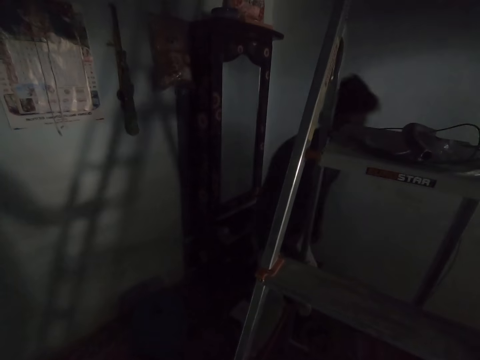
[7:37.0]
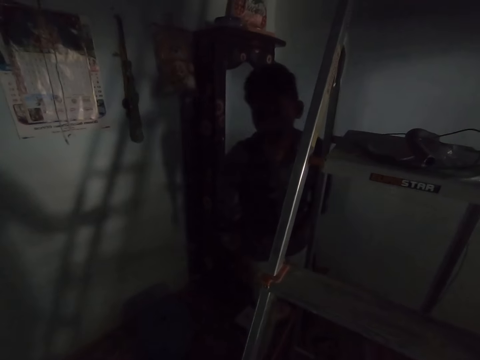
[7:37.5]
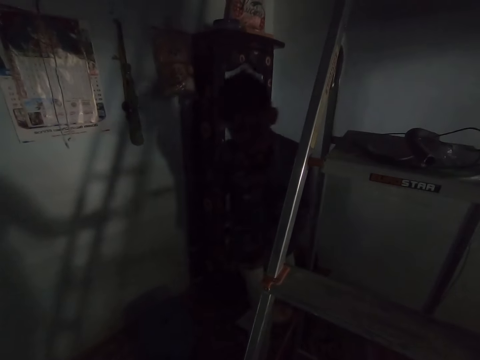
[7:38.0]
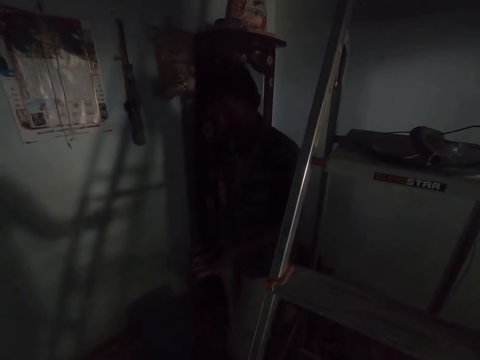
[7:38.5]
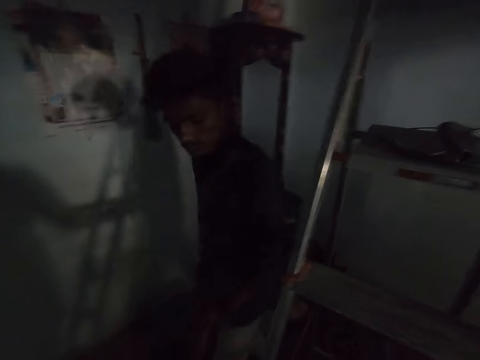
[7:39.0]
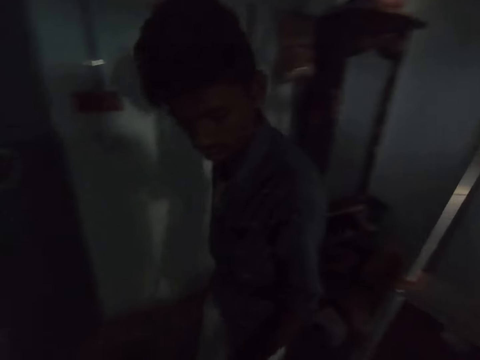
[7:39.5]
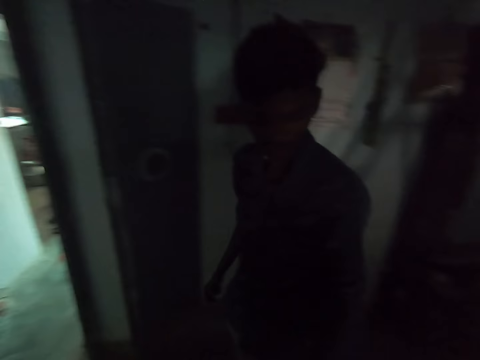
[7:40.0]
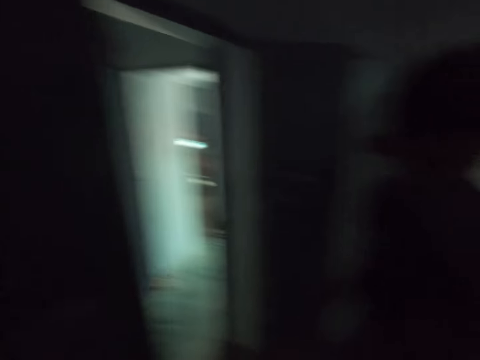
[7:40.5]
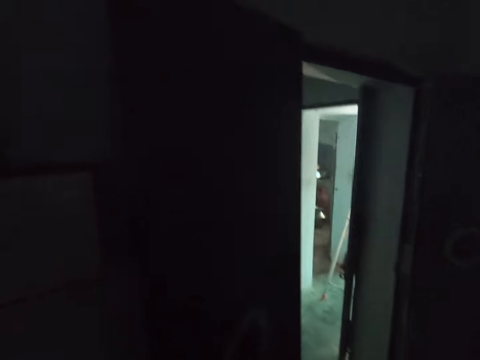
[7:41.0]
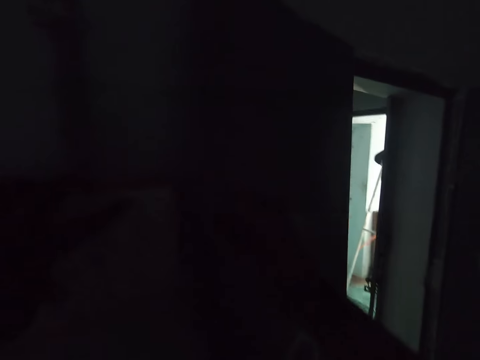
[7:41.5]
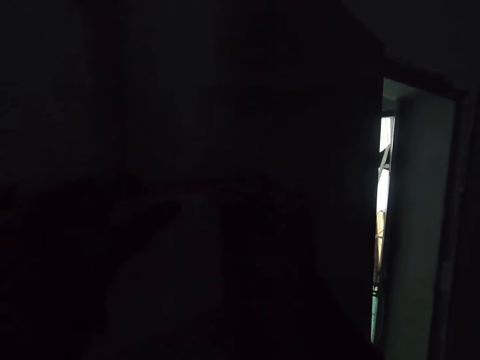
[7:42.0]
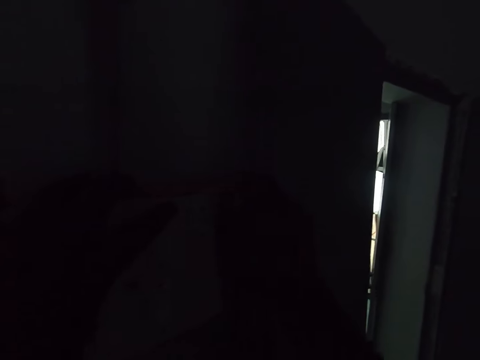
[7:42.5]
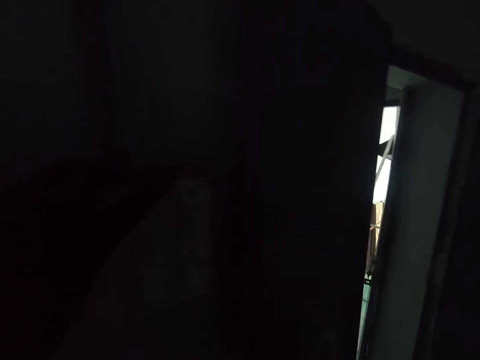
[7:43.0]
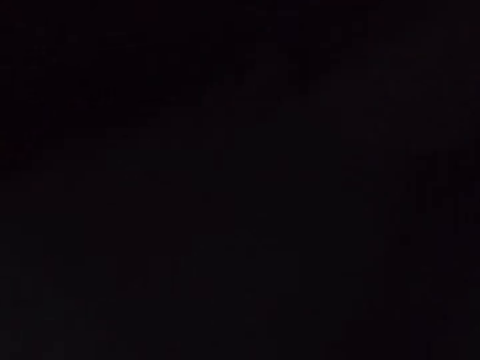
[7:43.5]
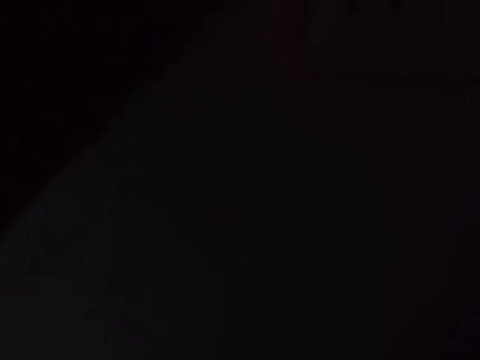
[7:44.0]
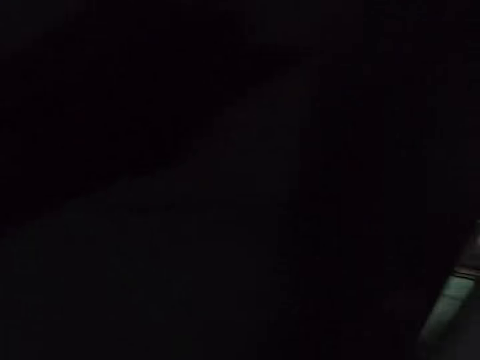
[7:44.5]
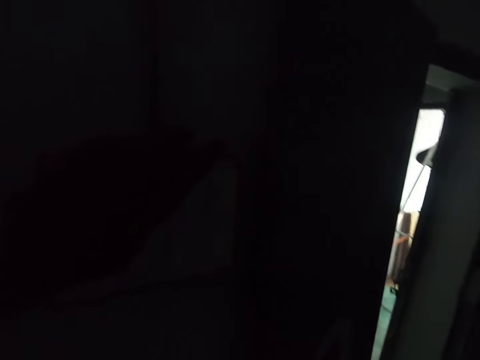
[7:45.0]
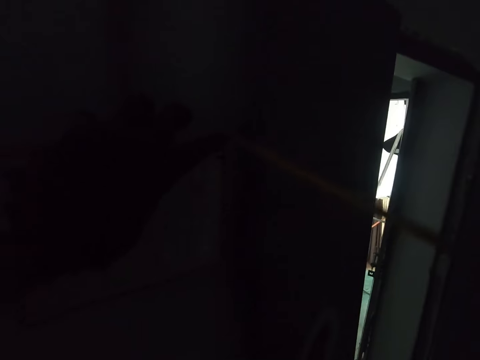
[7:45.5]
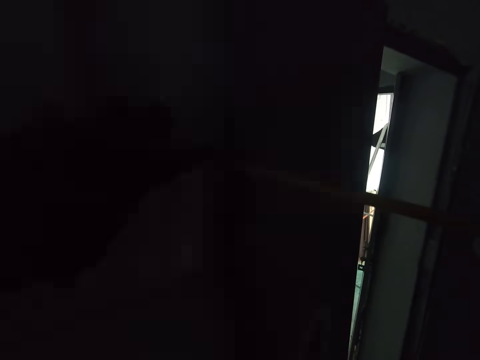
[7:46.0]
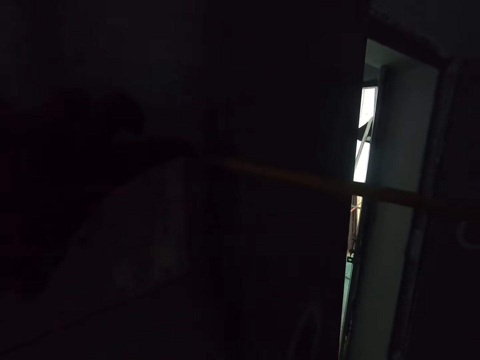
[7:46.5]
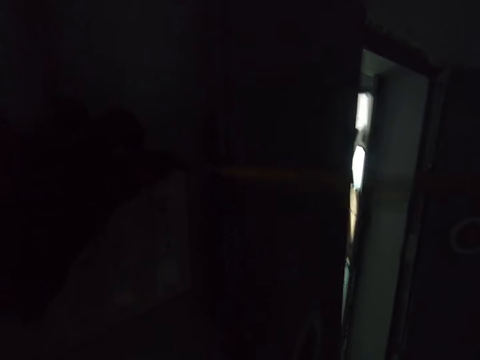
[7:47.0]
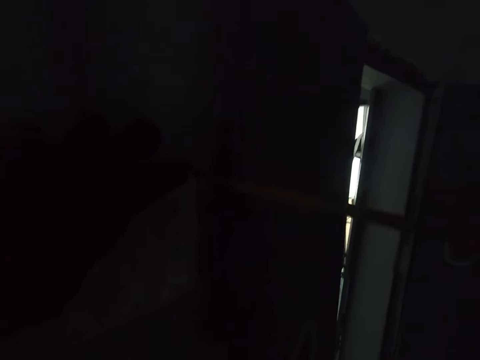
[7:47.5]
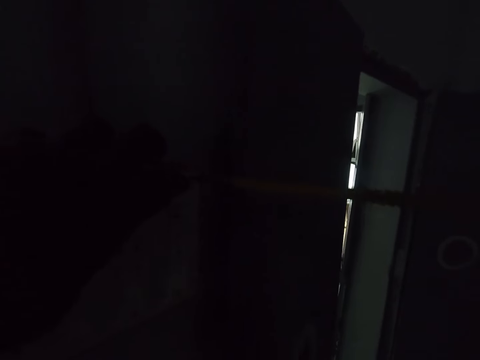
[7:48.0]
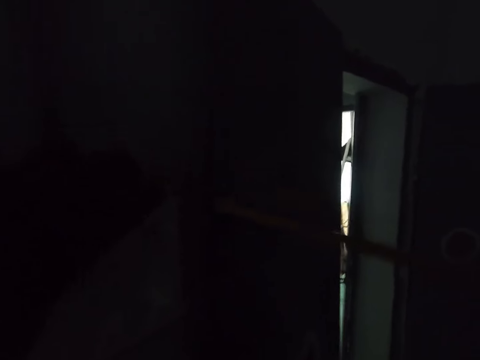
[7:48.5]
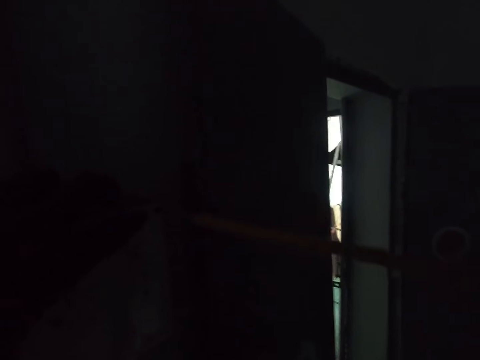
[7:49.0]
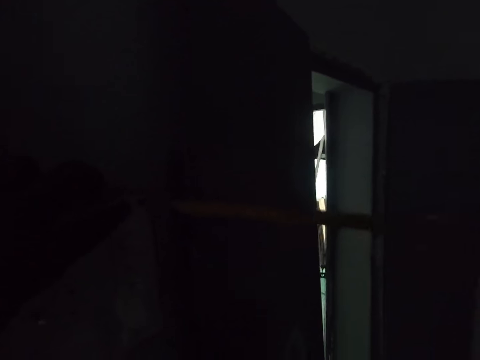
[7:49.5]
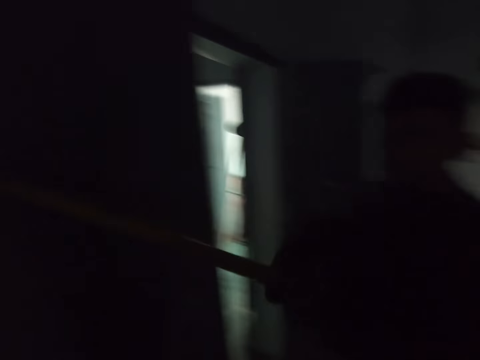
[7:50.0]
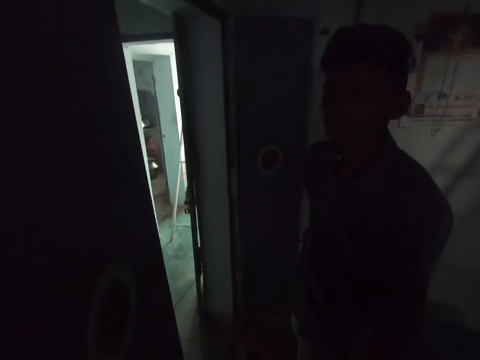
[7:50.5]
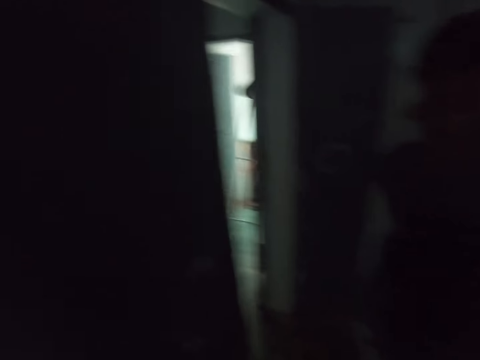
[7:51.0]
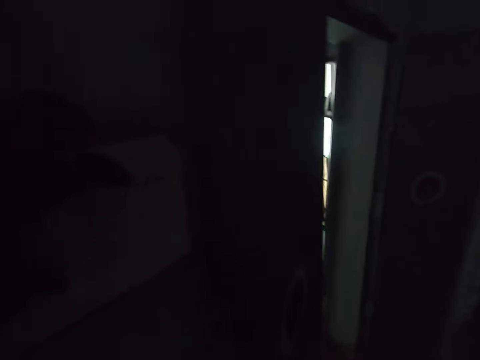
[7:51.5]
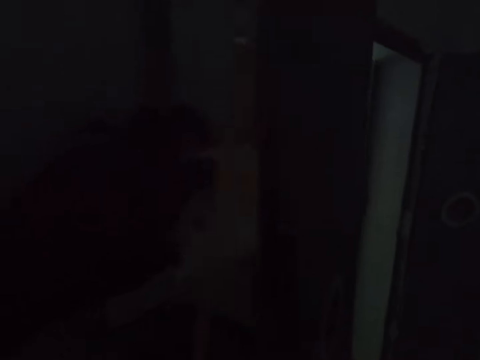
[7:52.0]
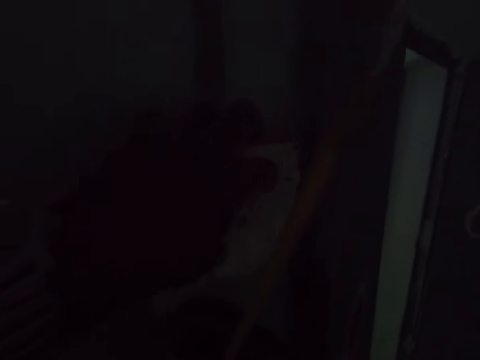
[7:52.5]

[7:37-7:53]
A person turns in a room. The person walks in the room. The camera wearer holds a motherboard on a wall. They adjust the socket with both hands. They tighten the screws of the socket with the screwdriver. They look at the person.

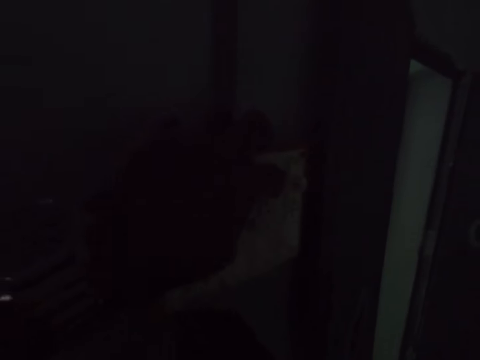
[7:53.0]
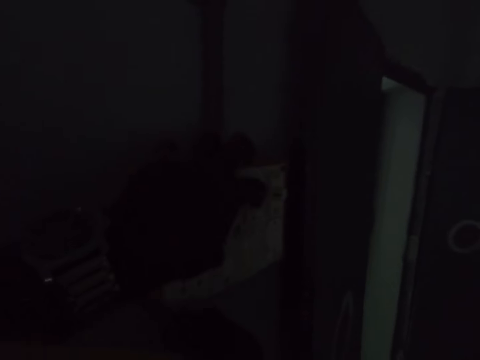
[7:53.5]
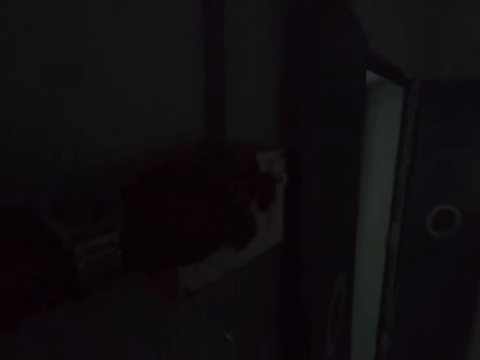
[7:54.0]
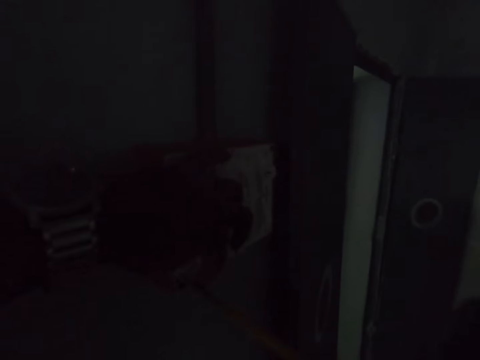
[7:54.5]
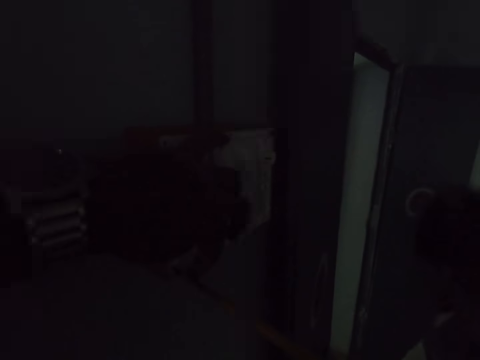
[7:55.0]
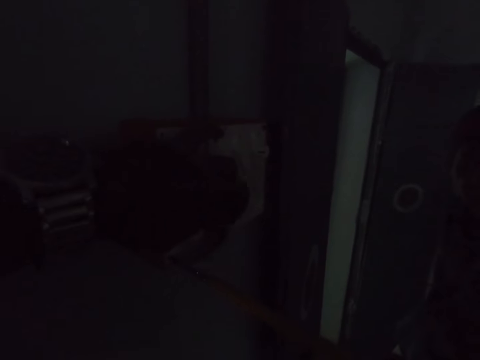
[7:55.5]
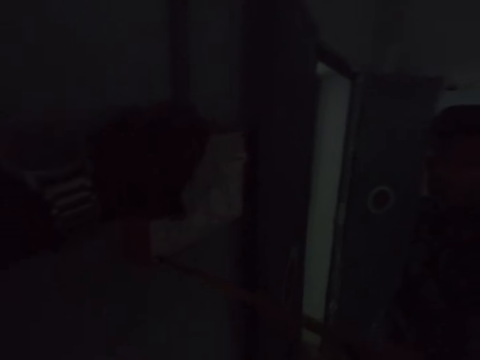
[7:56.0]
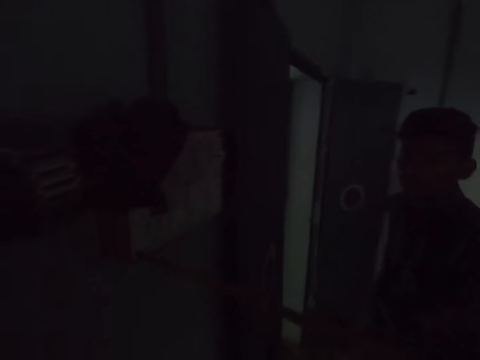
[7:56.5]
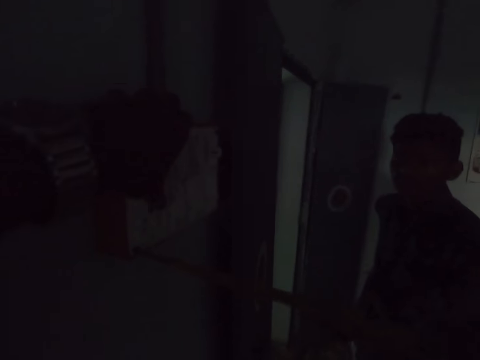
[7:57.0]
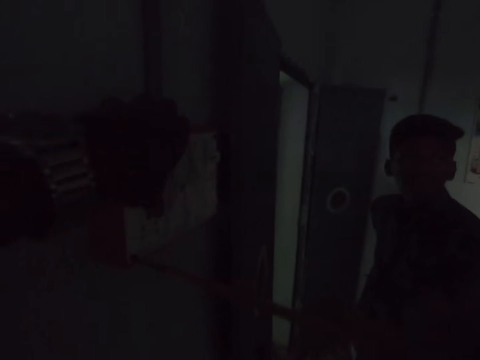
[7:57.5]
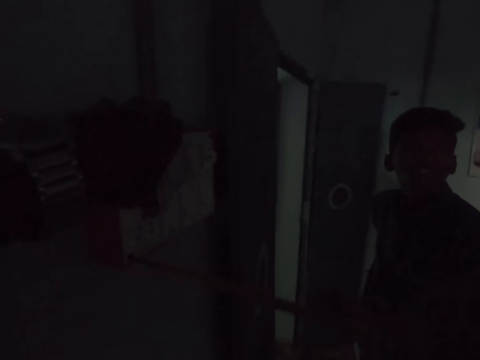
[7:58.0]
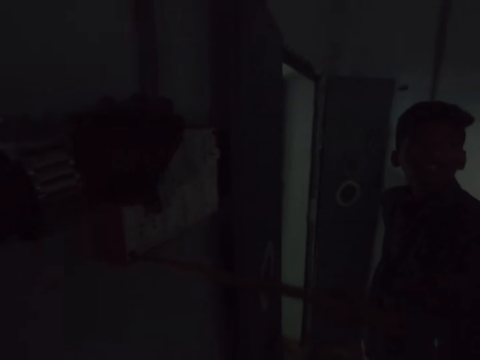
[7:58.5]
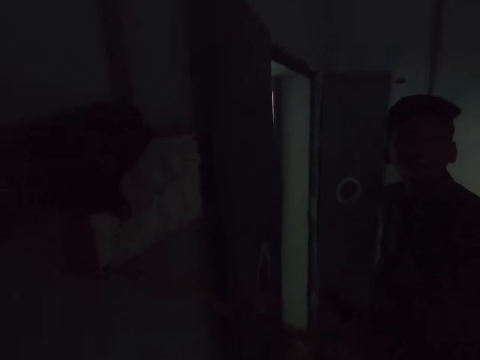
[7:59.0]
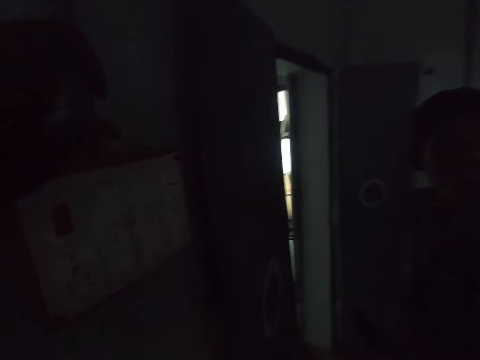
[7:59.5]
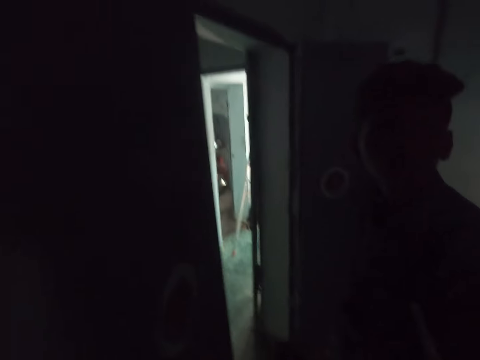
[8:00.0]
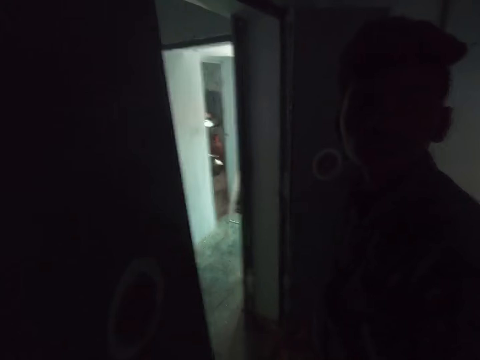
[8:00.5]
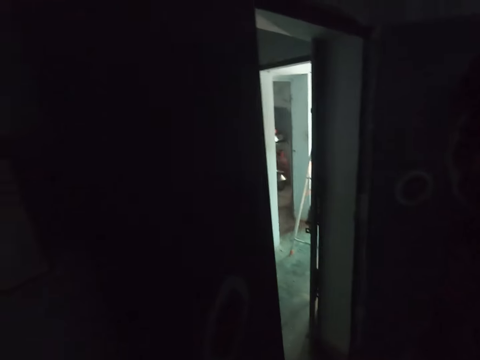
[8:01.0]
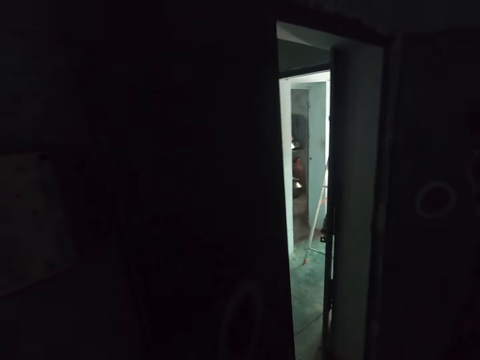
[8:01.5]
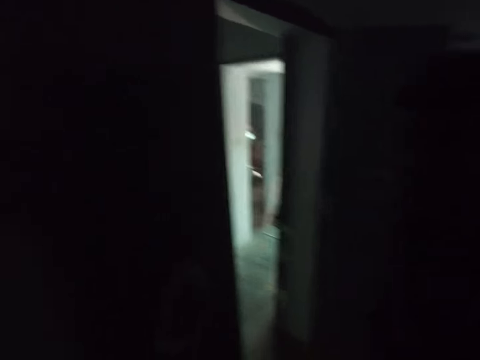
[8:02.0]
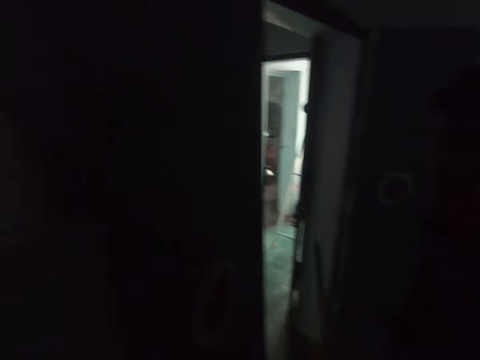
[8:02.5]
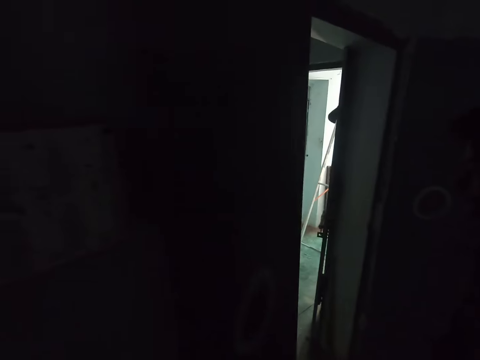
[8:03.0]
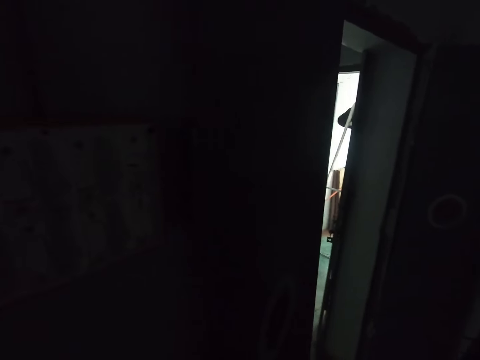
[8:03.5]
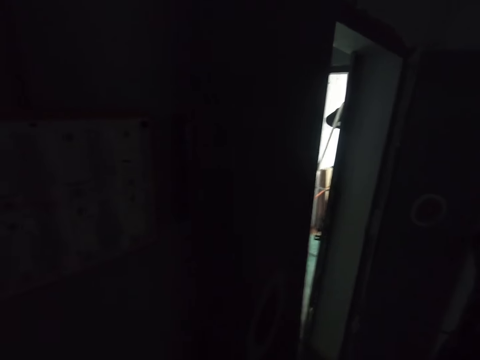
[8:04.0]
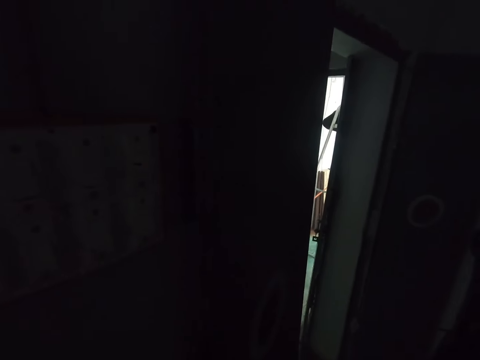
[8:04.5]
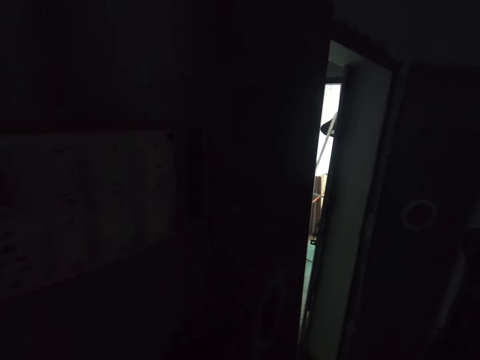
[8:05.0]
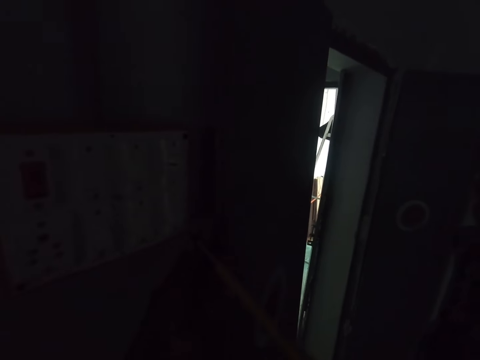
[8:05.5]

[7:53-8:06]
The camera wearer looks at a motherboard. He adjusts the socket with his left hand. He tightens the screws of the socket with the screwdriver.
